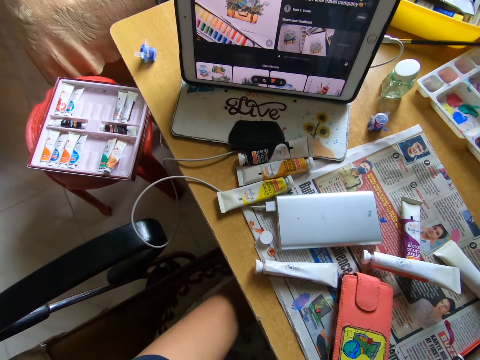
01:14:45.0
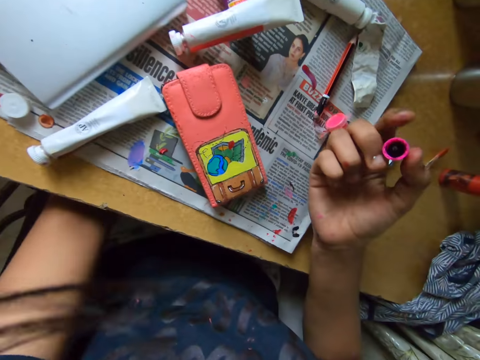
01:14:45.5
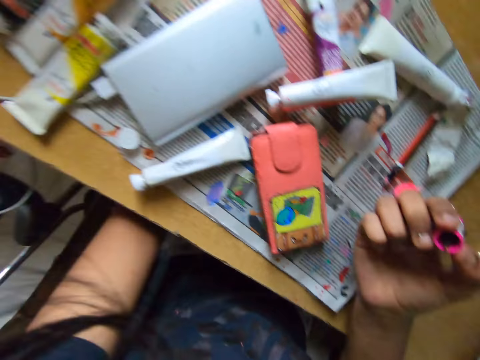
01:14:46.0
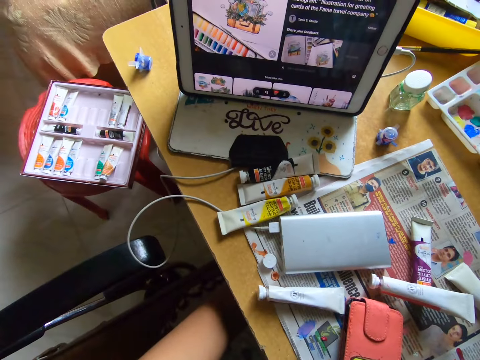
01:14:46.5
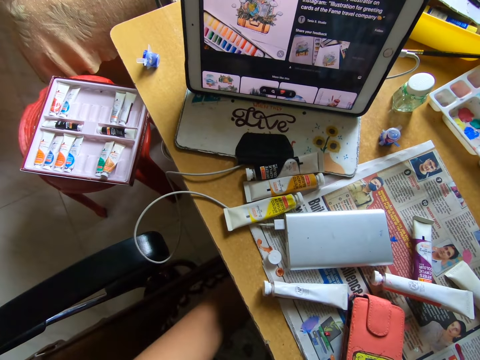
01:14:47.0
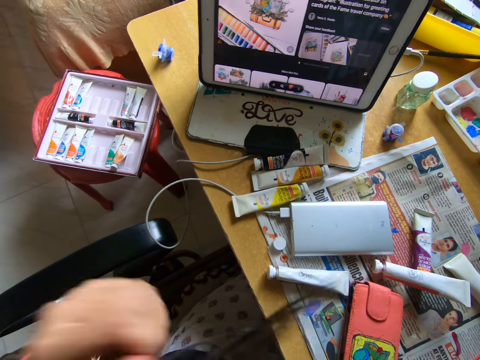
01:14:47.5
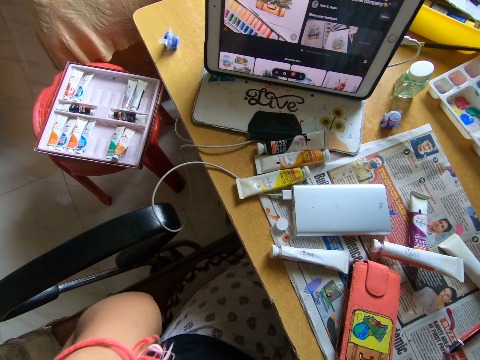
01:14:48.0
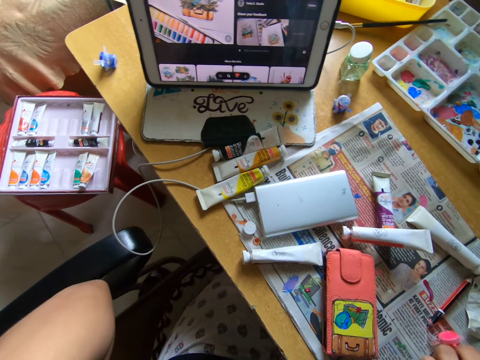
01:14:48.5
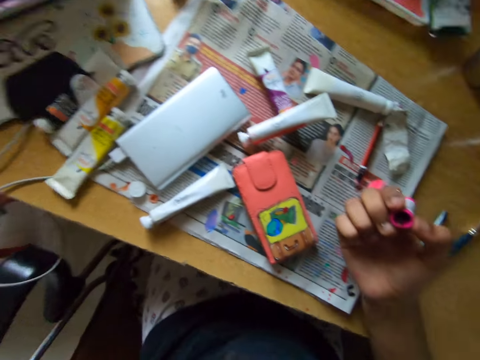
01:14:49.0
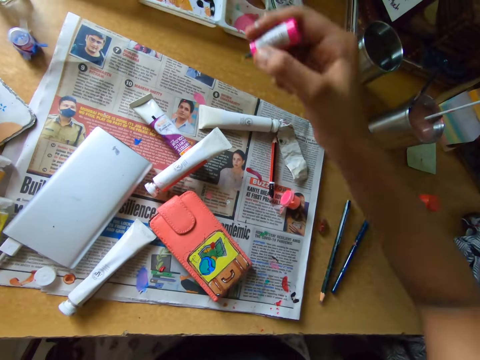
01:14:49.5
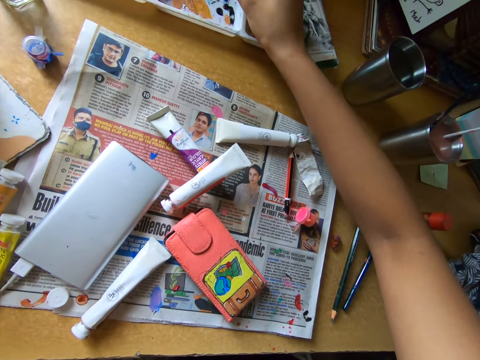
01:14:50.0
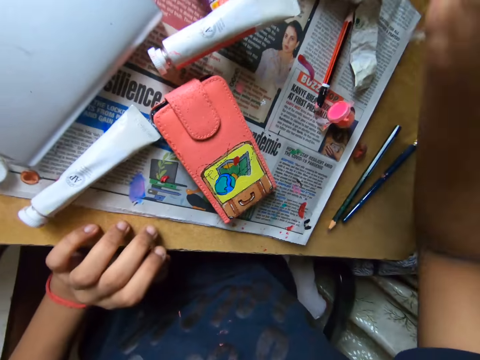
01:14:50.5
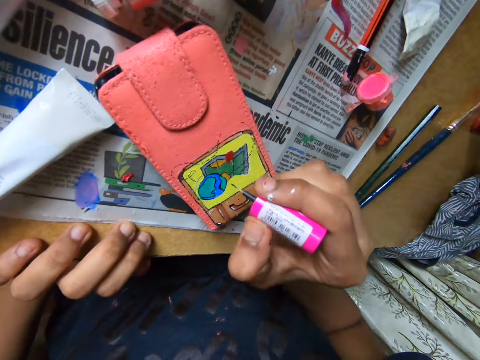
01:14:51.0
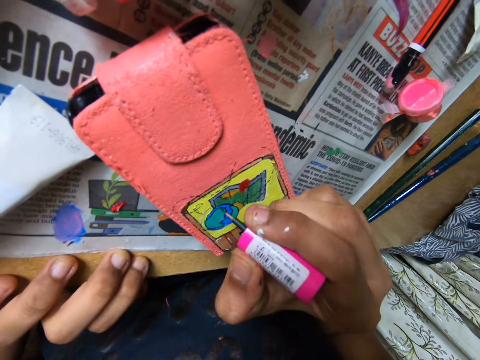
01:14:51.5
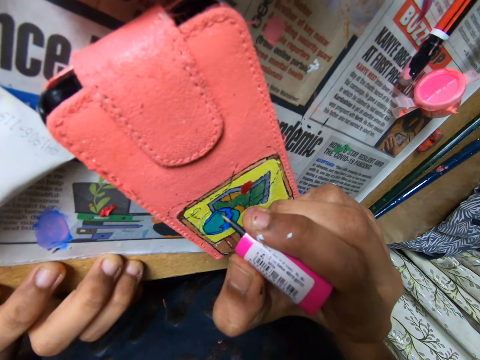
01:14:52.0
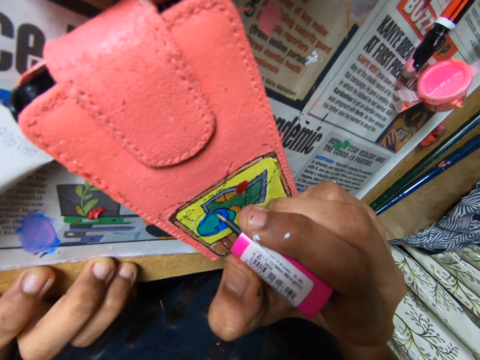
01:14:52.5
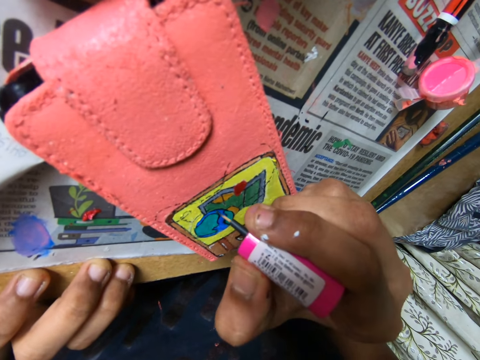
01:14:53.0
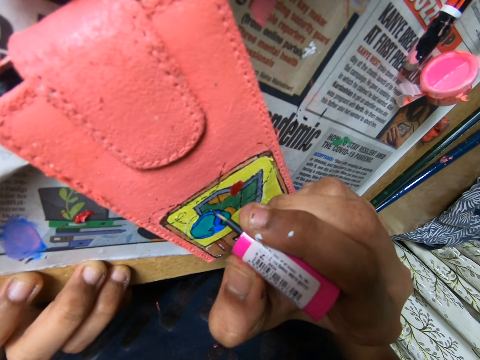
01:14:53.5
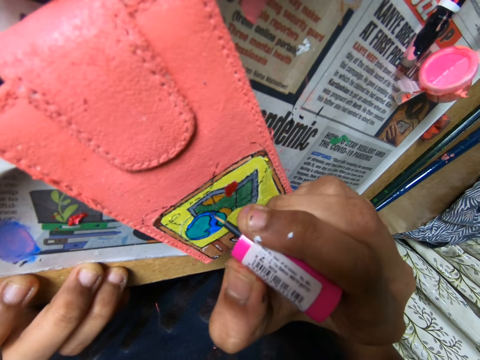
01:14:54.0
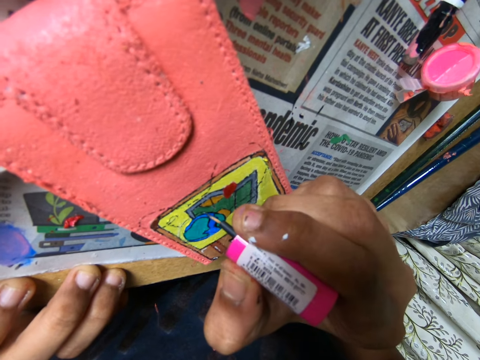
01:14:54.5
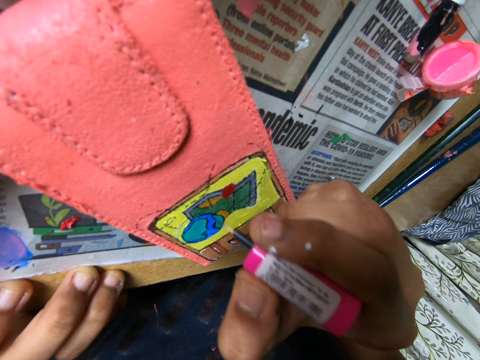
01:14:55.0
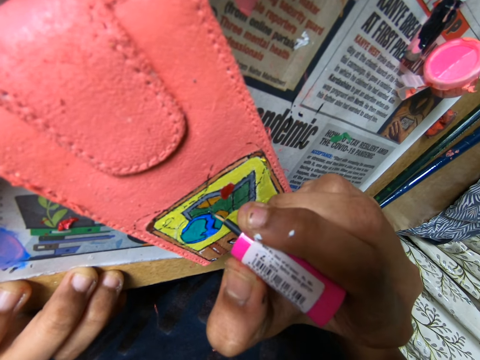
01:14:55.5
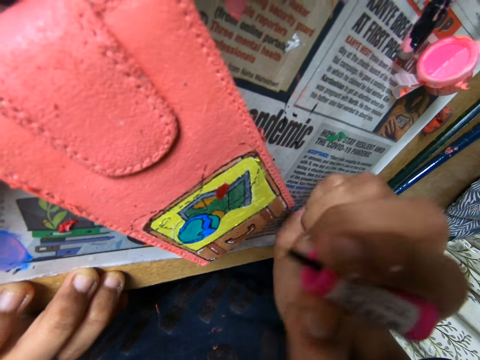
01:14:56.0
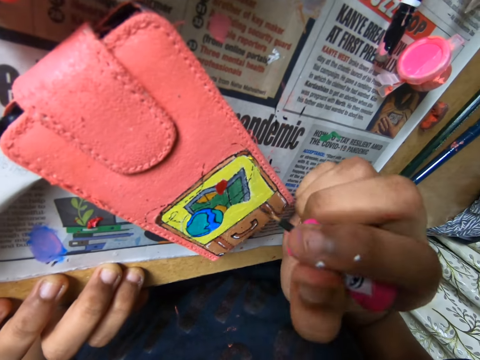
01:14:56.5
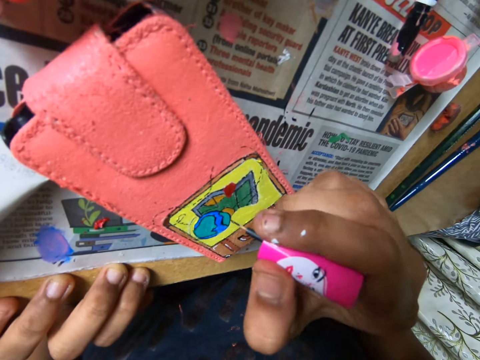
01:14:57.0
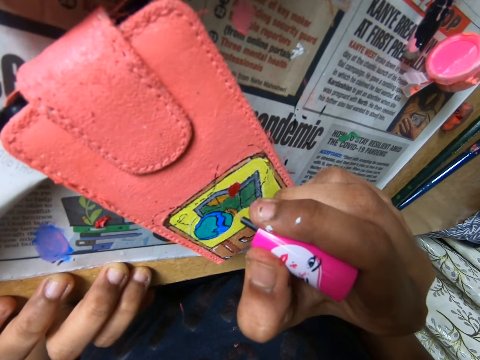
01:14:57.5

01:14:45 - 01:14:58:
The camera wearer stares at the wallet. She watches on a tablet. She adjusts the camera. She adjusts her hair with her left hand. She rubs a paint marker on a paint tray. She gets paint from the paint palette on the table with the paintbrush in her right hand. She places her left hand on the table. She paints the phone pouch with the paintbrush in her right hand. She adjusts the paintbrush in her right hand.

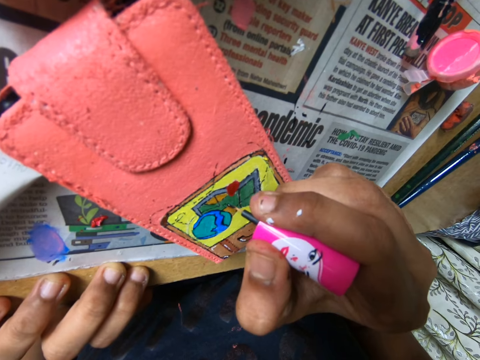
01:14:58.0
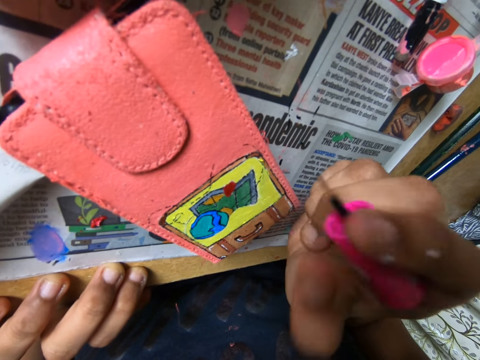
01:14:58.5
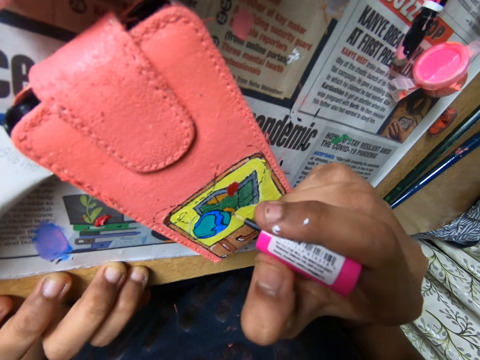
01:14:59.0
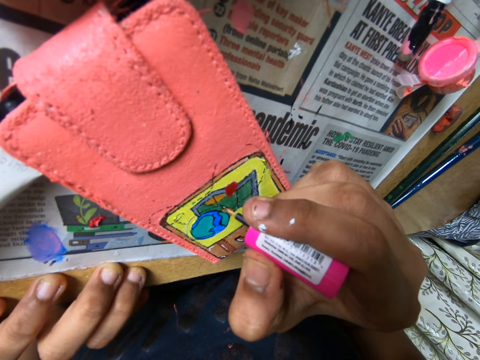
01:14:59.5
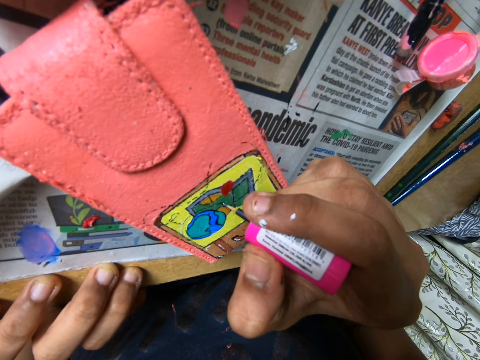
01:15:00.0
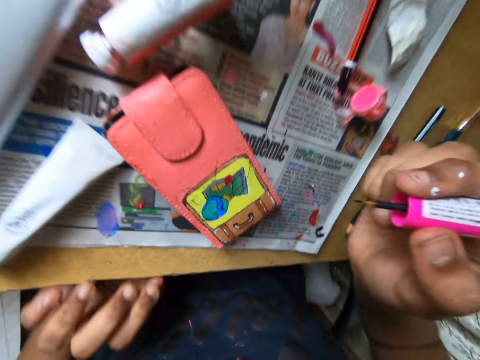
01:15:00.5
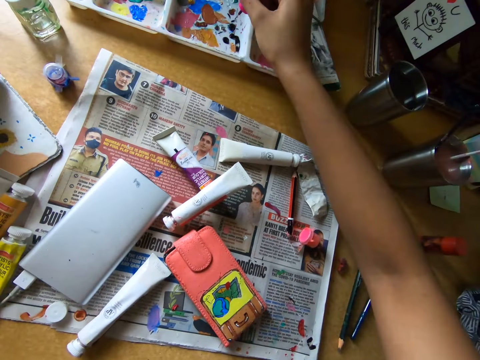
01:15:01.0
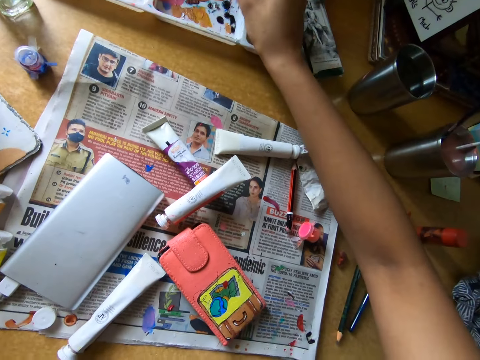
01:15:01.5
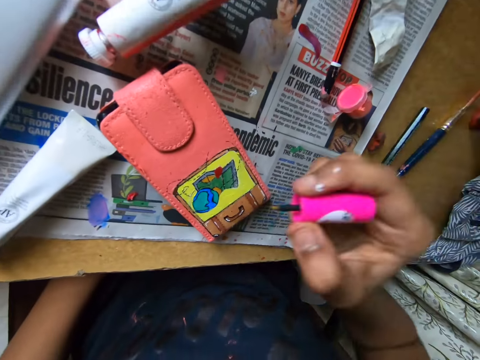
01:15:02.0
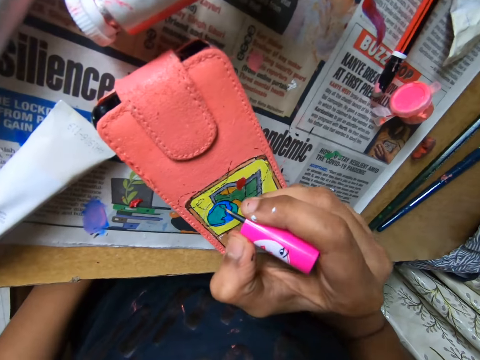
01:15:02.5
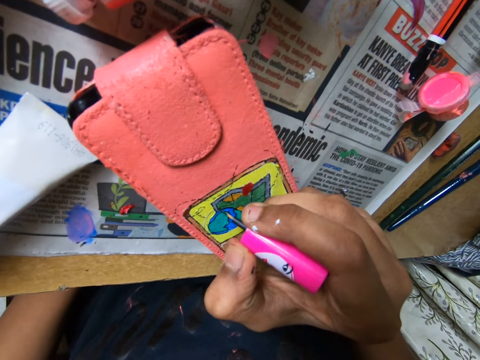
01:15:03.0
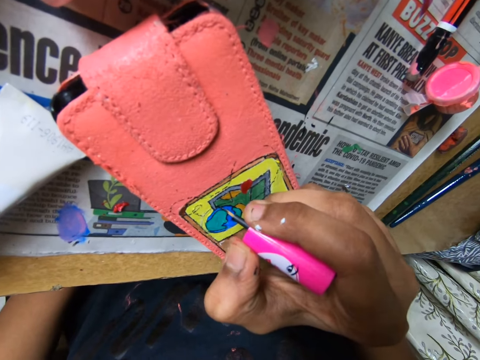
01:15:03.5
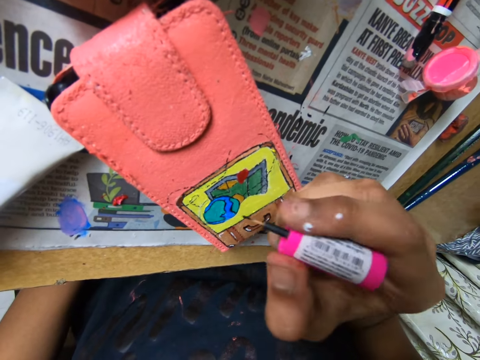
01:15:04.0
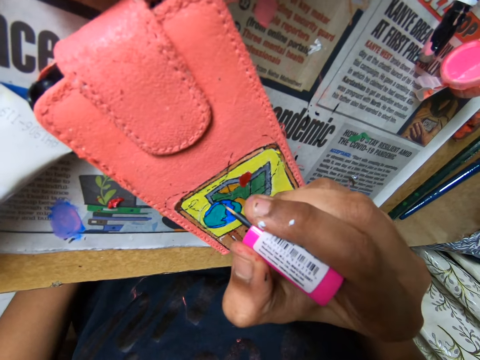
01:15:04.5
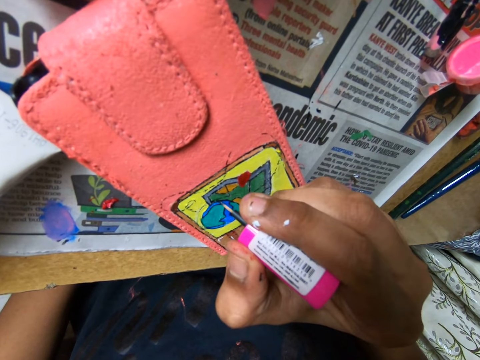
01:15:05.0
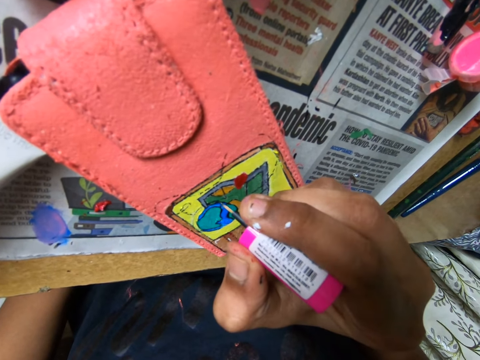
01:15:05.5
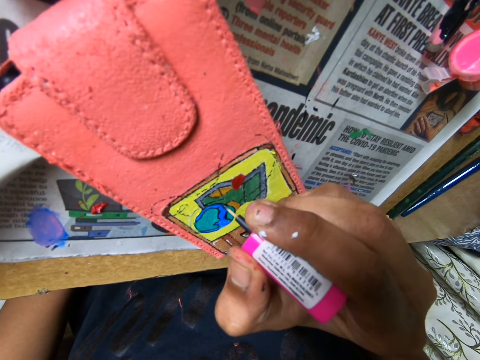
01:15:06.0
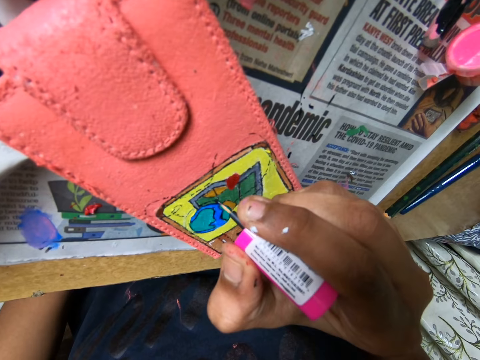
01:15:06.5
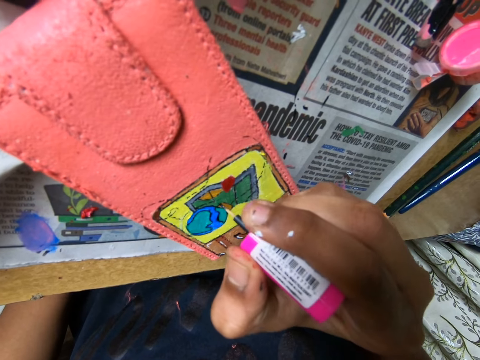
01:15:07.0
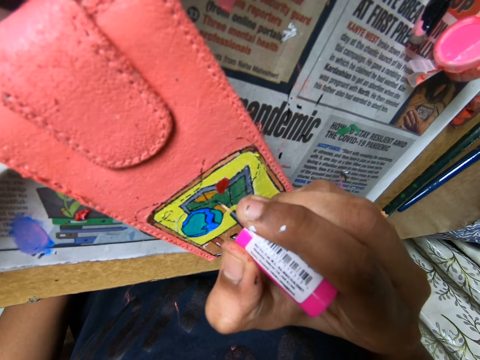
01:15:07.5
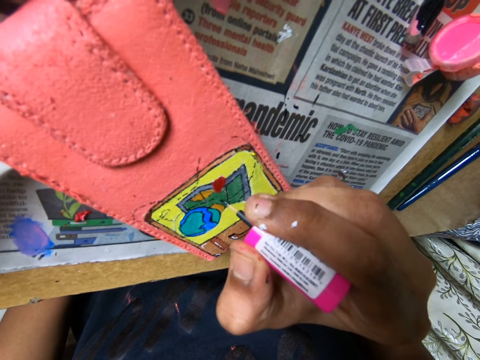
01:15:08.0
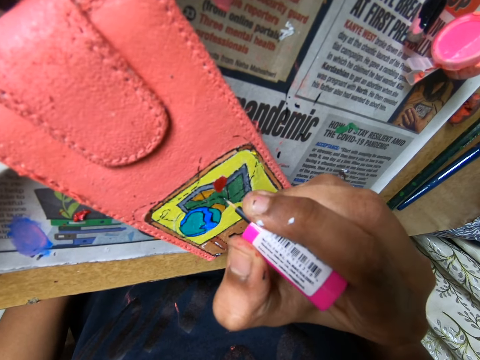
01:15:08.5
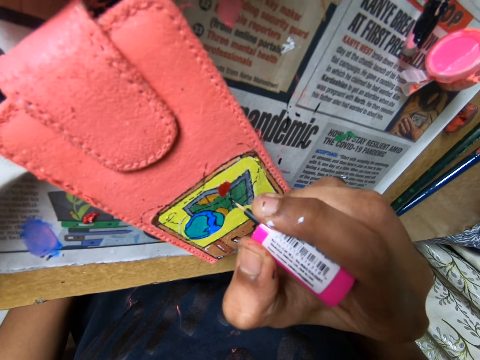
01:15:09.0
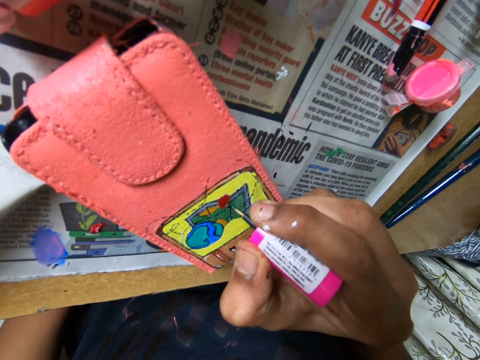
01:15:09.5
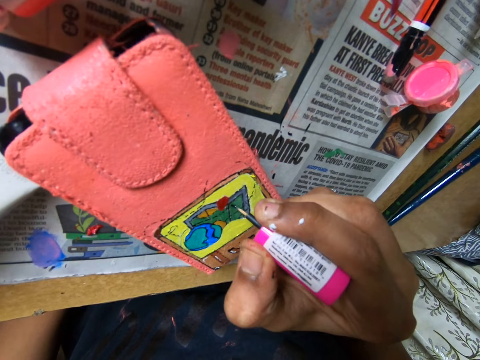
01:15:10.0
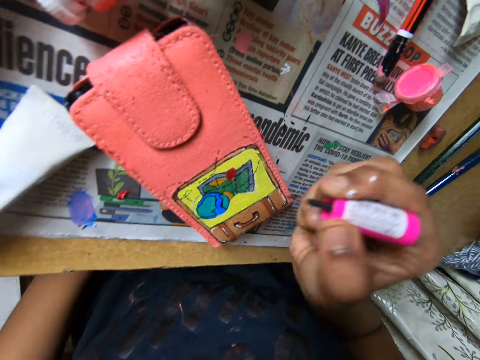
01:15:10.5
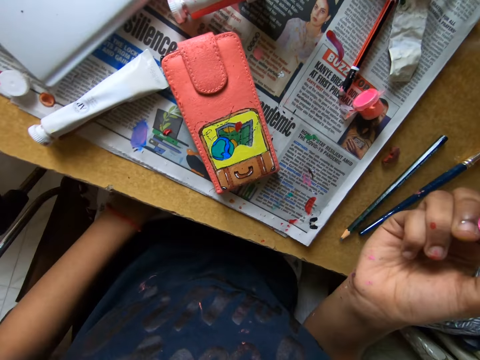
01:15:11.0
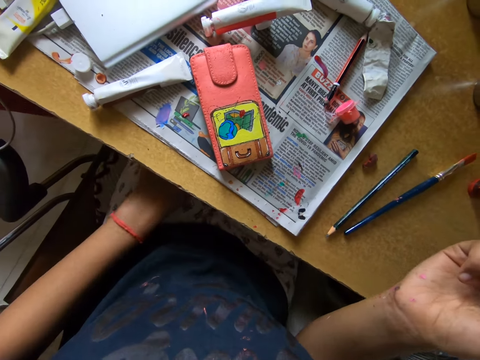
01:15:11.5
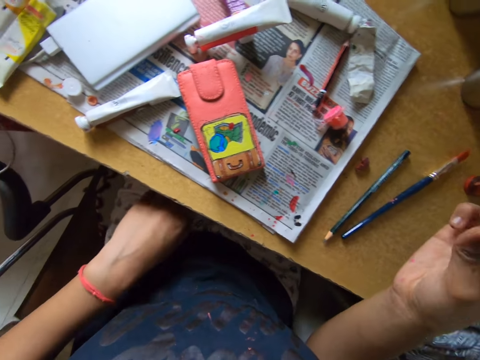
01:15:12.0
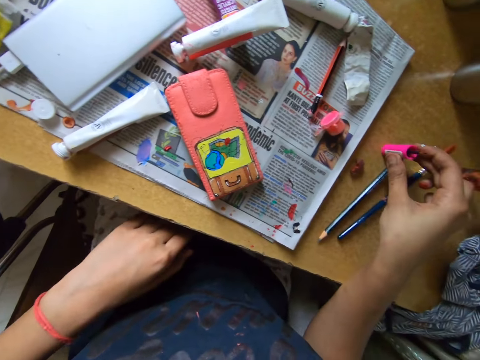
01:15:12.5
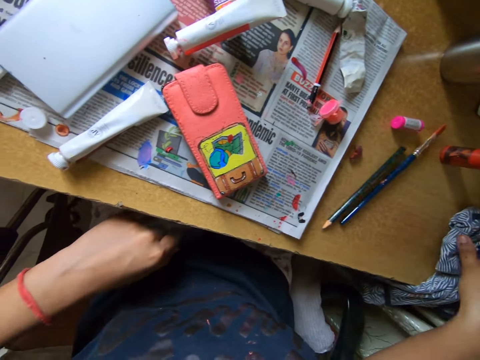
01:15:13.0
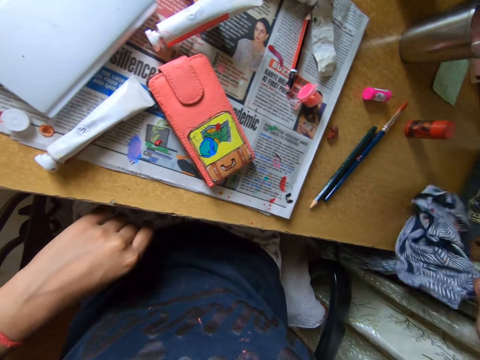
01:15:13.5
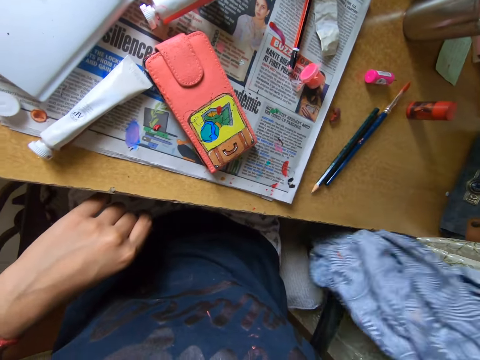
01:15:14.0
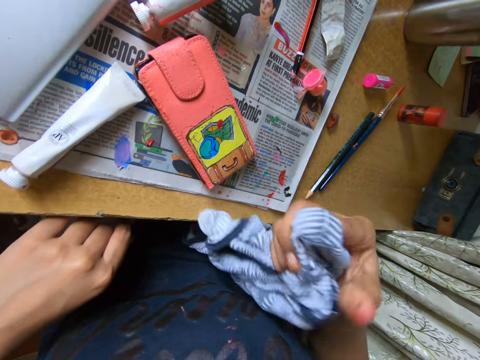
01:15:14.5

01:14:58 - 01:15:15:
The camera wearer paints the phone pouch with the paintbrush in her right hand. She adjusts the paintbrush in her right hand. She paints the phone pouch with the paintbrush in her right hand. She rubs a paint marker on a paint tray. She gets paint from the paint palette on the table with the paintbrush in her right hand. She paints the phone pouch with the paintbrush in her right hand. She adjusts the paintbrush in her right hand. She paints the phone pouch with the paintbrush in her right hand. She looks around. She places the paintbrush on the table. She picks up a piece of cloth on the table with her right hand.
